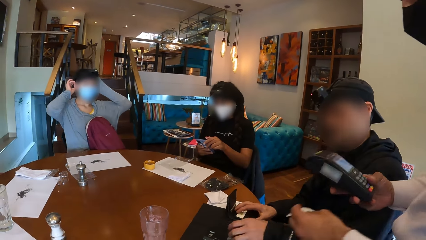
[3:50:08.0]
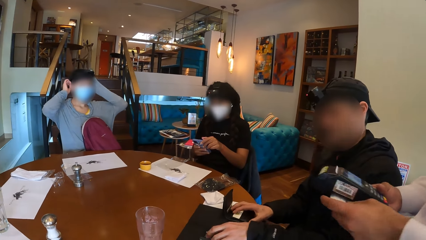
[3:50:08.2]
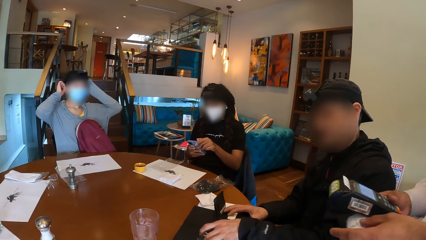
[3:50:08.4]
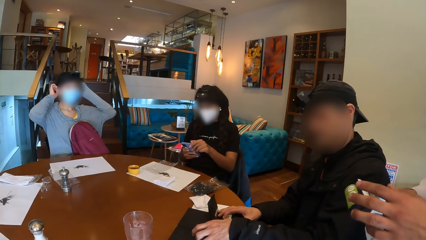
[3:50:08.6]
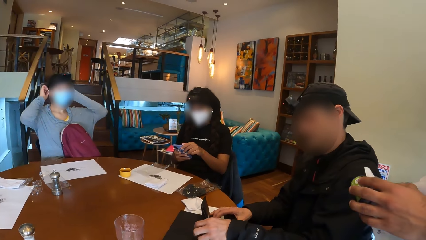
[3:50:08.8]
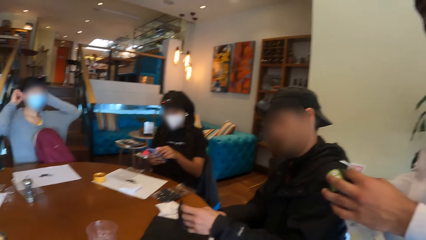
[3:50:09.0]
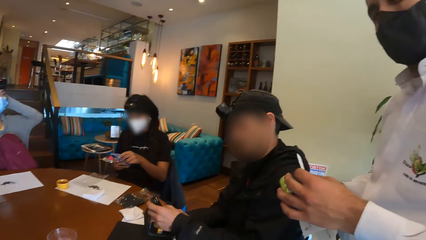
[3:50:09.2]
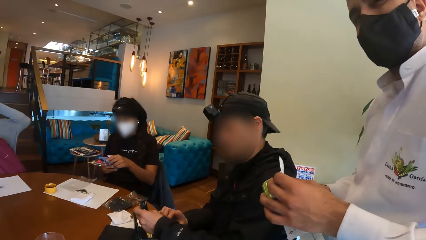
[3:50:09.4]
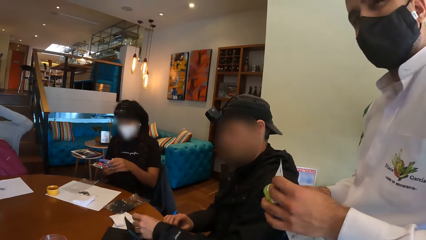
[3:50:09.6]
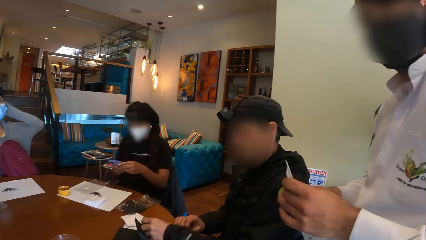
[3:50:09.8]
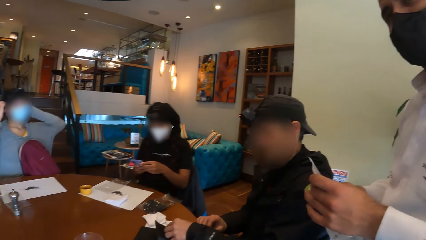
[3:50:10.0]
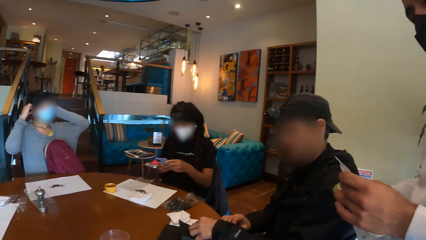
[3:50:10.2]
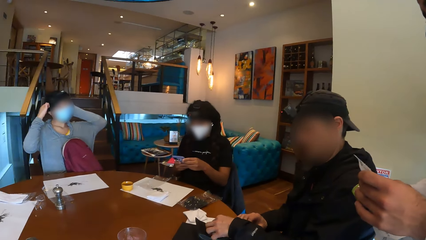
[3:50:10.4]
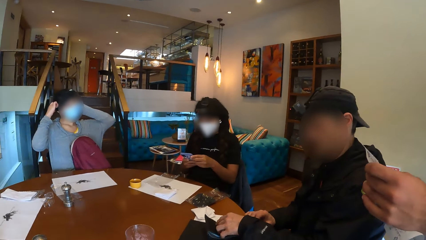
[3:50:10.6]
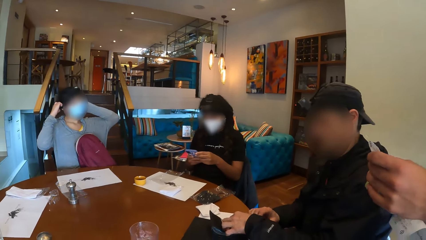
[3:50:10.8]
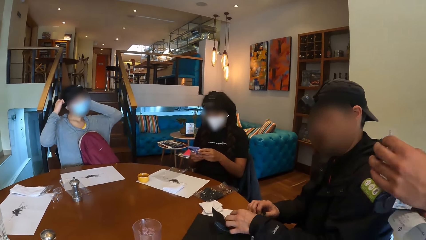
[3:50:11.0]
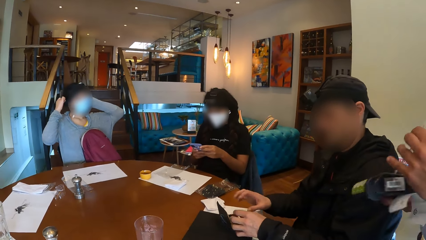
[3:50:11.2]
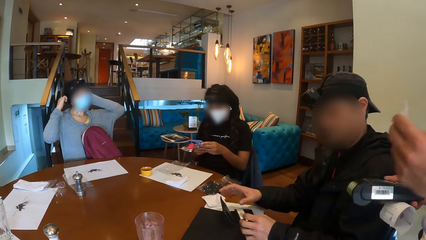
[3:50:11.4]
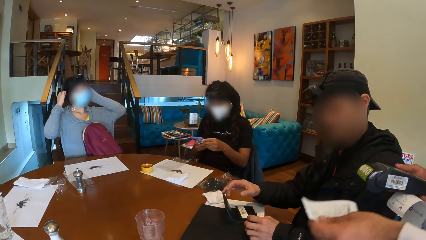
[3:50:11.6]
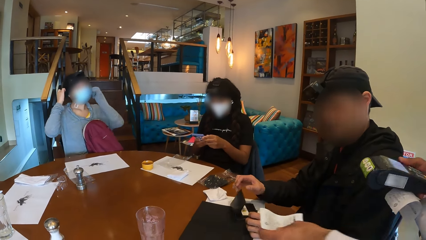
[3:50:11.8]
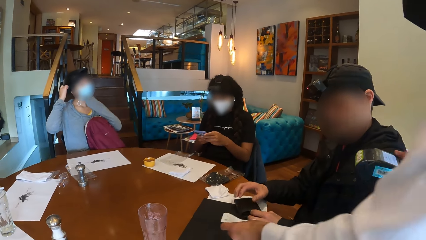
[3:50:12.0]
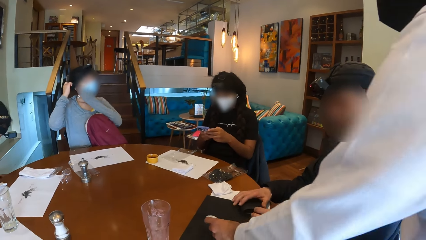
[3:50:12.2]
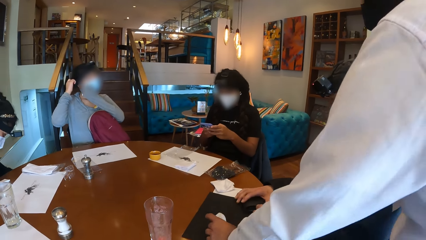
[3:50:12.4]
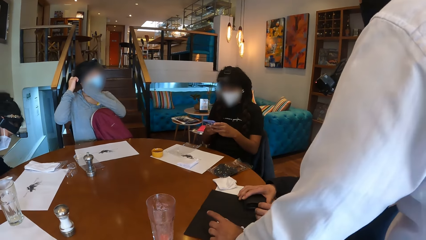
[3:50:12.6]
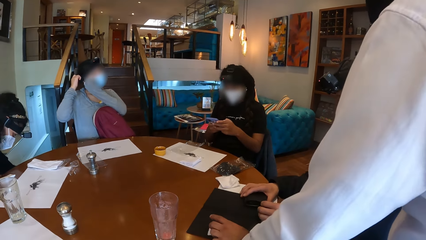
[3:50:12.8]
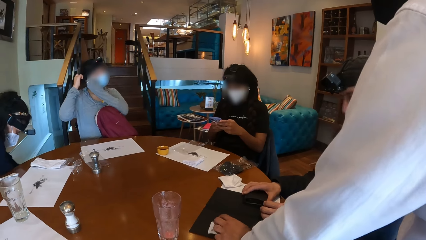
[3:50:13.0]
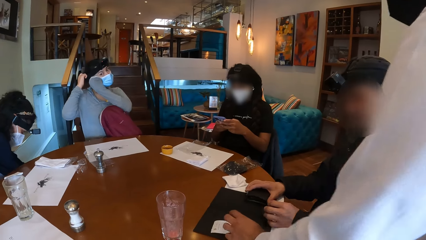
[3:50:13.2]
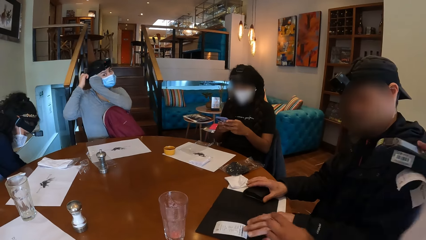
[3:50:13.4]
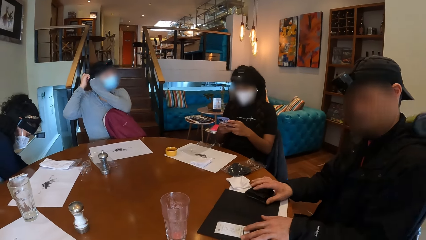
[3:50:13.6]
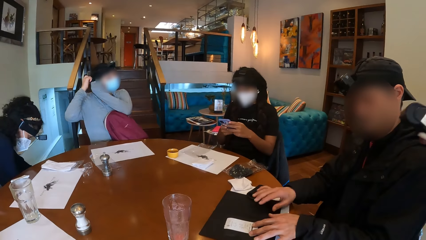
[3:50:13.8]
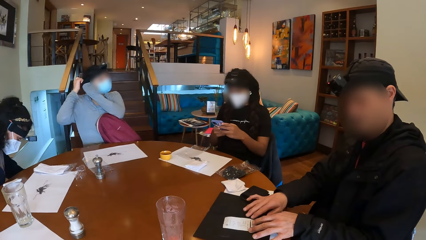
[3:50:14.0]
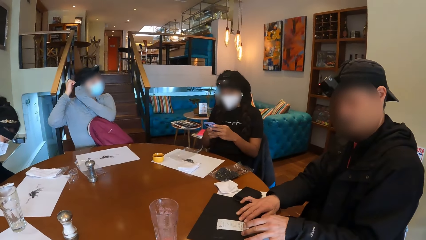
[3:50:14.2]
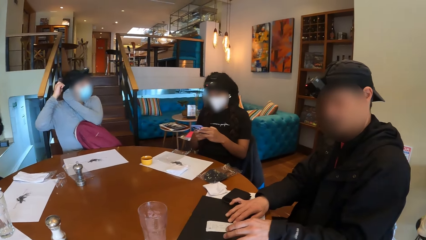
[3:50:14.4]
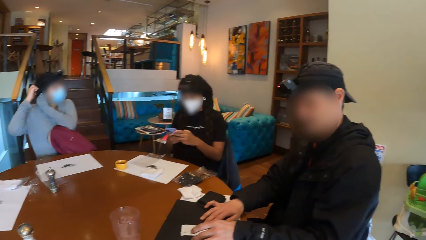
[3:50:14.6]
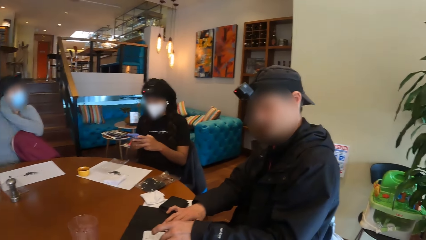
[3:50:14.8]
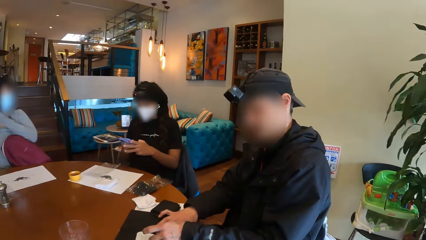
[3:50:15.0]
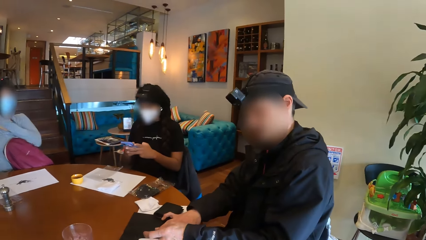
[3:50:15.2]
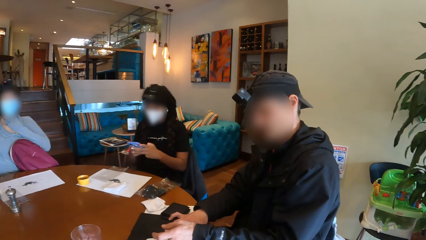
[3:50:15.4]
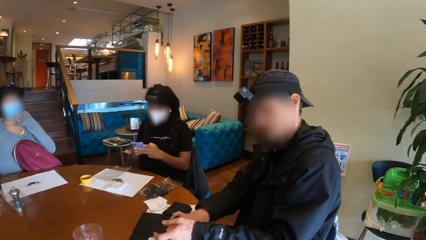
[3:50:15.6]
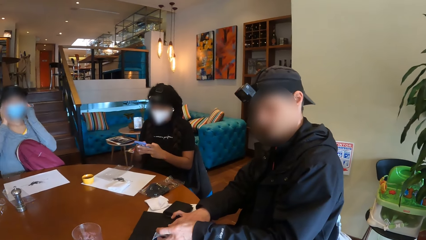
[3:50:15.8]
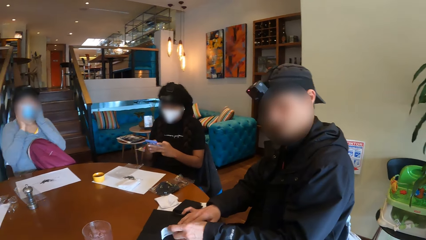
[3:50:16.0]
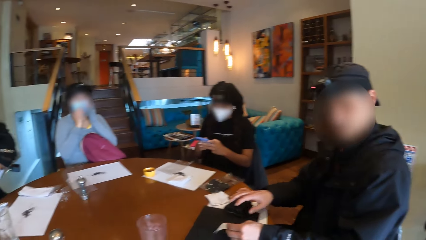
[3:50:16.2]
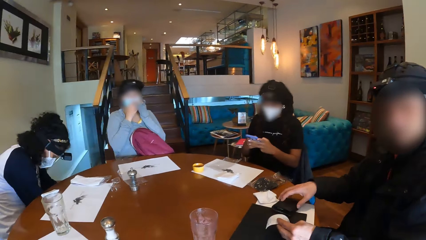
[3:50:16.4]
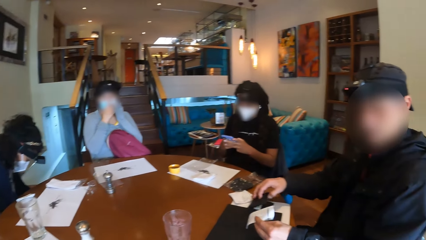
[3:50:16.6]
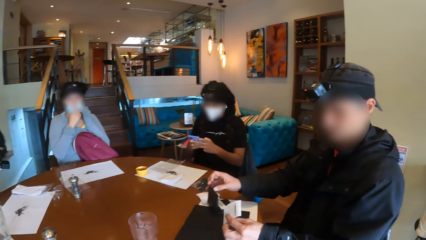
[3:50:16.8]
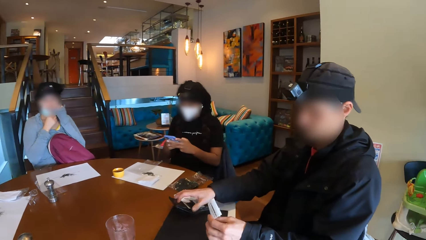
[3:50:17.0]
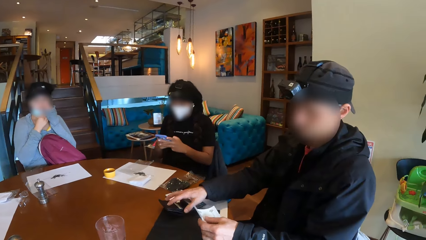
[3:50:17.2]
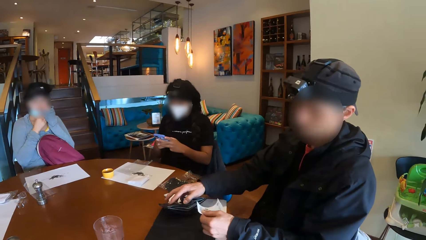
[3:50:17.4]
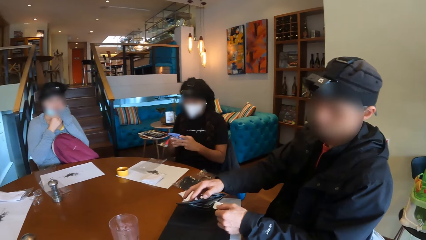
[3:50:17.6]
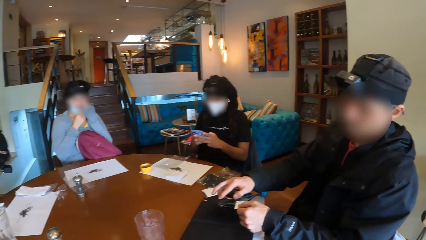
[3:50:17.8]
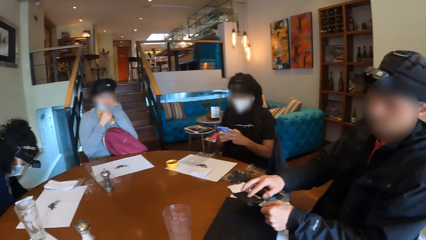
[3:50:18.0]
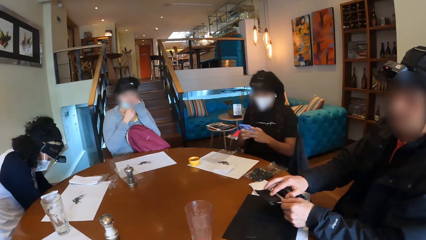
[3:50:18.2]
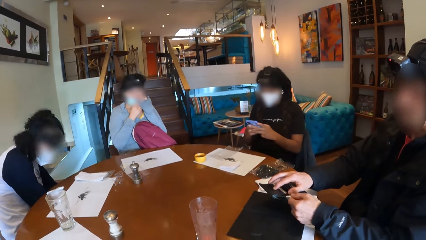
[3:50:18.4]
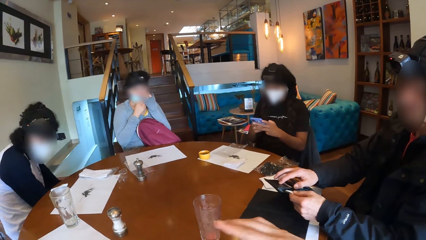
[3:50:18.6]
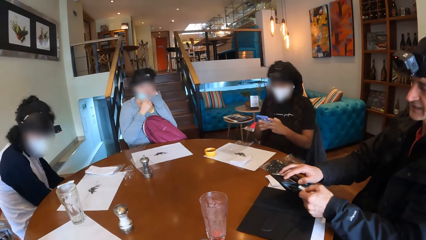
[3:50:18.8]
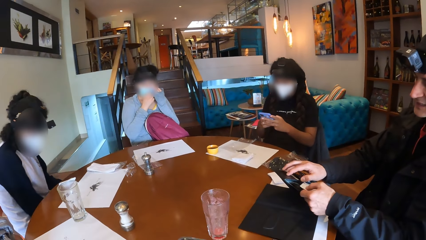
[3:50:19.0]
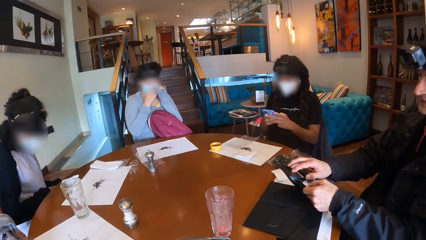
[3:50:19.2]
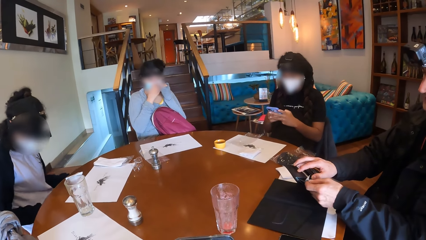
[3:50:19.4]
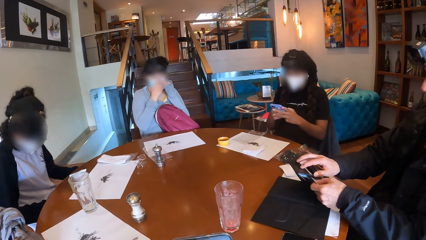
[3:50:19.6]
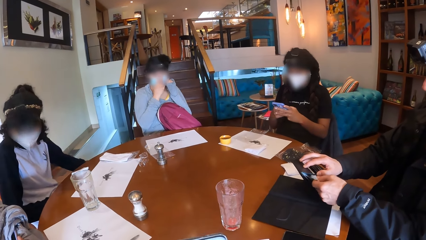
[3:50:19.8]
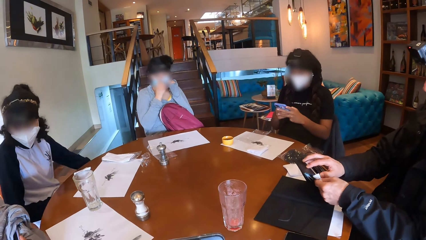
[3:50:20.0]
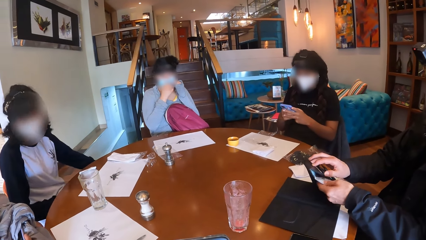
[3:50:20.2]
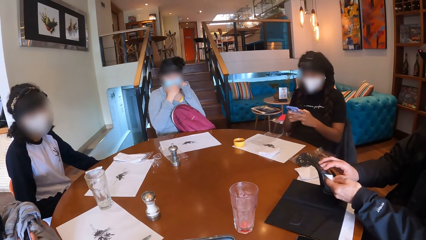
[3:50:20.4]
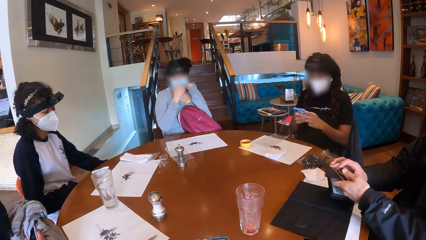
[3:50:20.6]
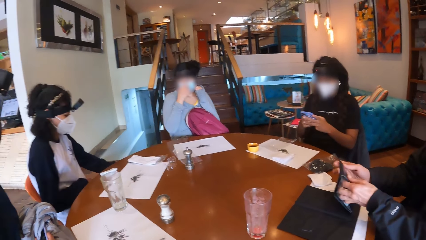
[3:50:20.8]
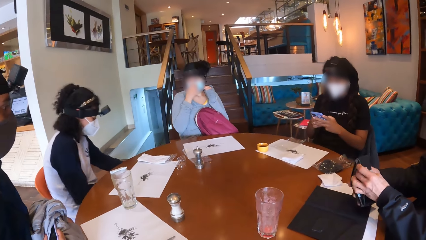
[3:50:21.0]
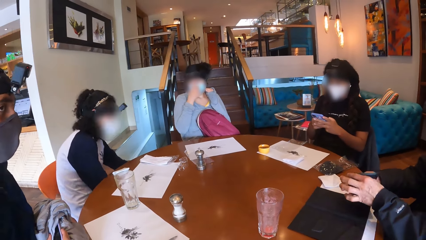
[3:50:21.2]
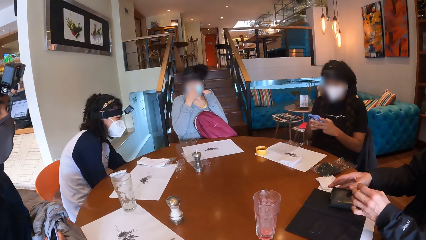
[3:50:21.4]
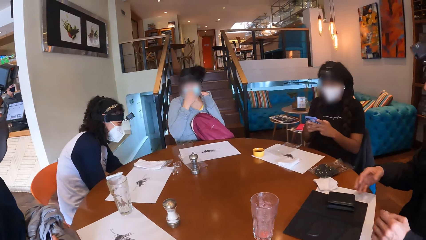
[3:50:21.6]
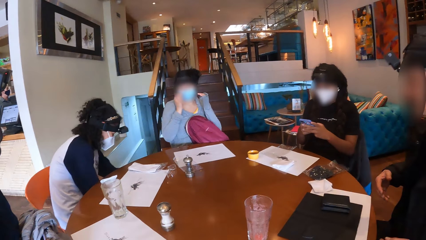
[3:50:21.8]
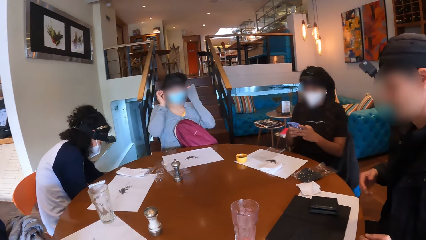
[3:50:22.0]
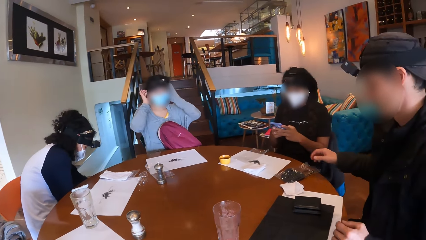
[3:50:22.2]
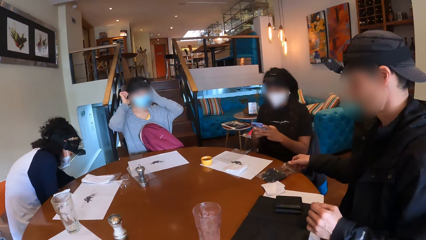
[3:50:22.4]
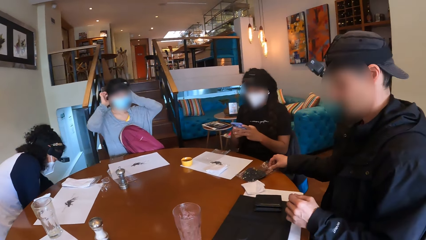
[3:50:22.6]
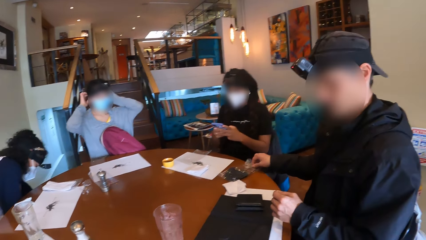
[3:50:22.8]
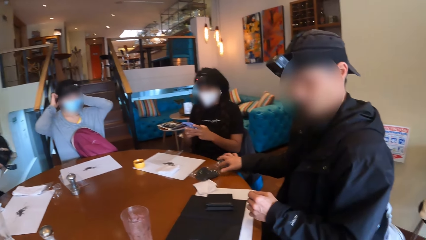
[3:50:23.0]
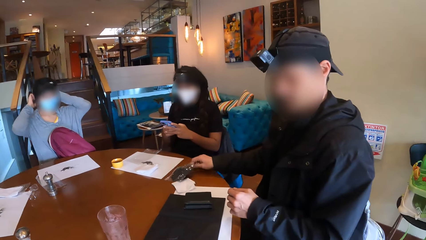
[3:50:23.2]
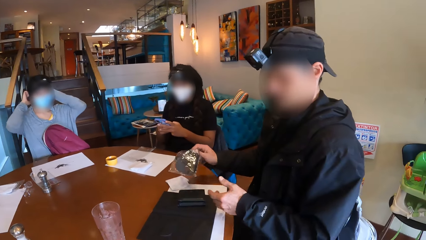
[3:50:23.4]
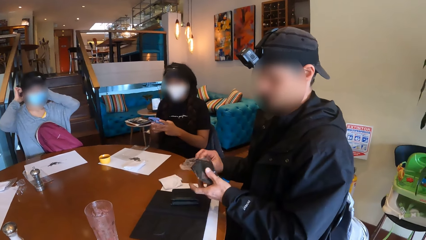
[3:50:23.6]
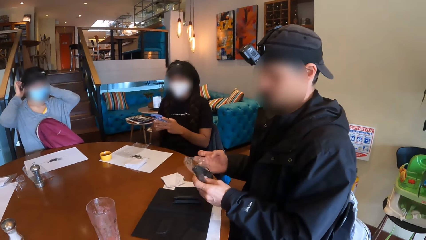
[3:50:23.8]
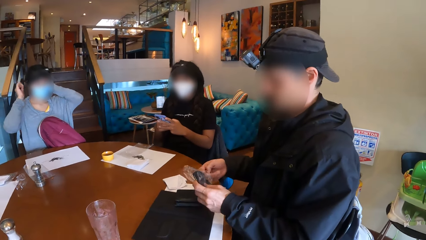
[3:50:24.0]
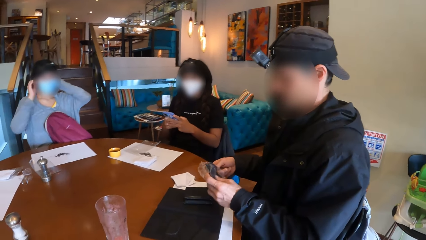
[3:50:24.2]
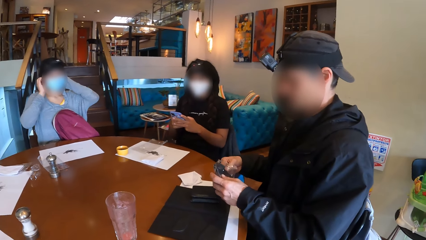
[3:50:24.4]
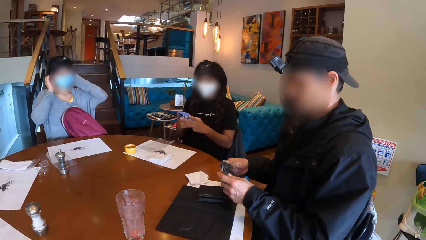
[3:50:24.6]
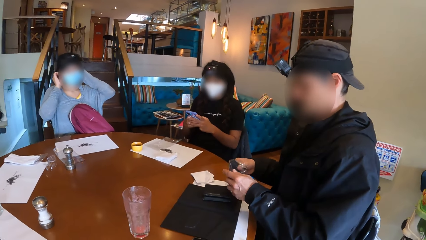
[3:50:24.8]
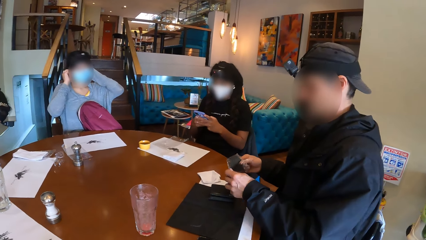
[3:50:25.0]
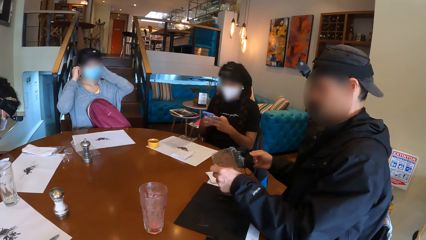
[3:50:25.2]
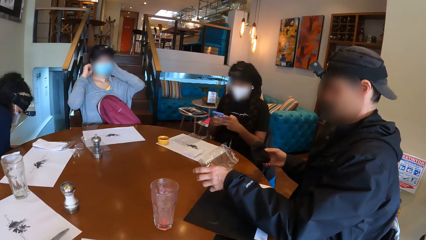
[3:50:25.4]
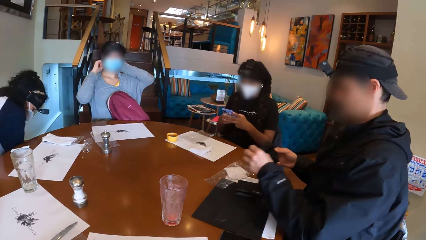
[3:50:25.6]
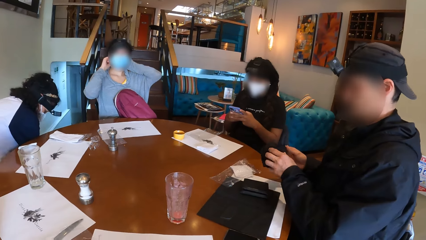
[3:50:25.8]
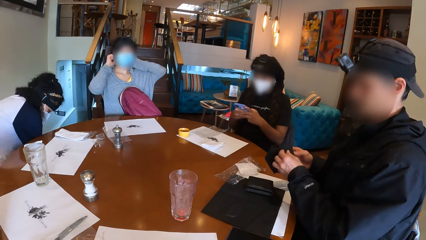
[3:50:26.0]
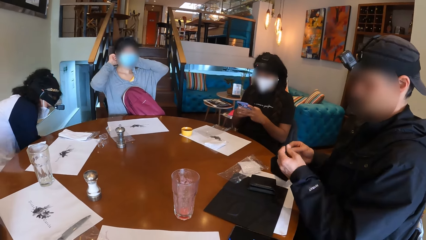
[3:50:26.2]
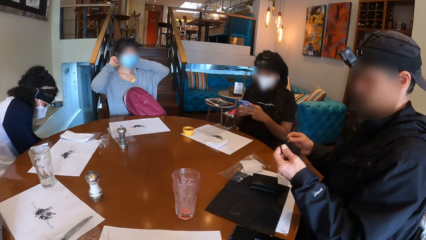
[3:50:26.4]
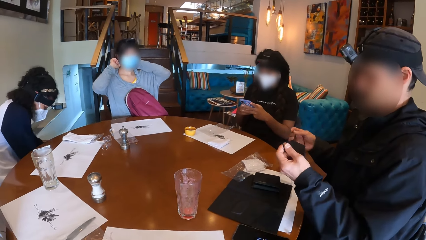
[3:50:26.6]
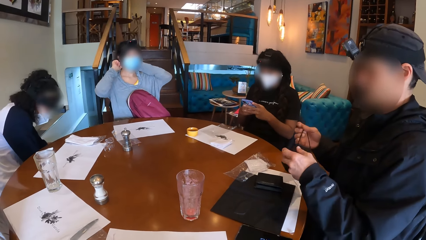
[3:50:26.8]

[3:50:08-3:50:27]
The waiter places the receipt on the table. The man picks the debit card from the table with his left hand. The man puts the debit card in the wallet on the table with his left hand. The waiter drops the receipt on the table with his left hand. The man drops the wallet on the table with his right hand. The man adjusts the receipt on the table with his left hand. A woman operates the phone. The man picks the receipt from the table with his left hand. The man opens the wallet on the table with his right hand. The man puts the receipt in the wallet on the table with his left hand. The man drops the wallet on a book on the table with his right hand. The man picks a nylon wrap from the table with his right hand. The man passes the nylon wrap from his right hand to his left hand. The man removes a facemask from the nylon wrap with his right hand. The man drops the nylon wrap on the table with his left hand.
